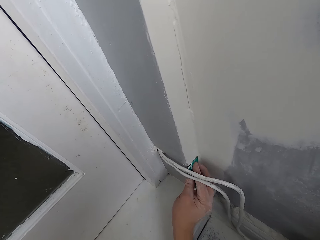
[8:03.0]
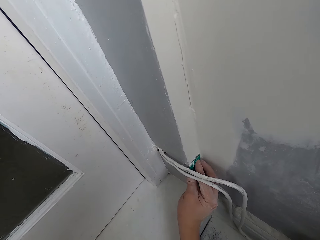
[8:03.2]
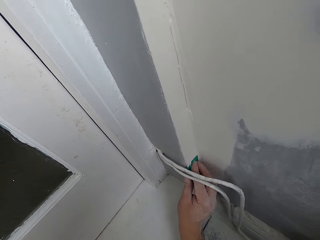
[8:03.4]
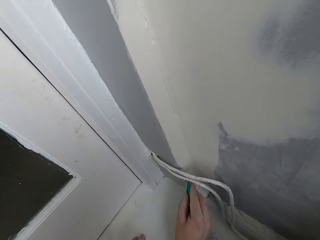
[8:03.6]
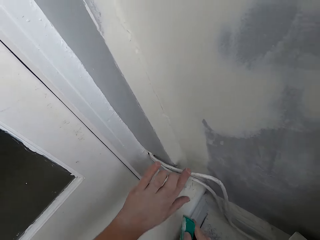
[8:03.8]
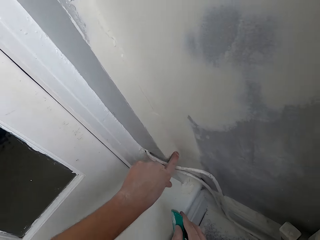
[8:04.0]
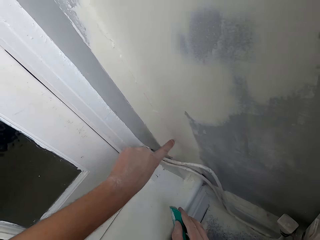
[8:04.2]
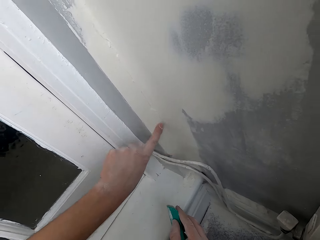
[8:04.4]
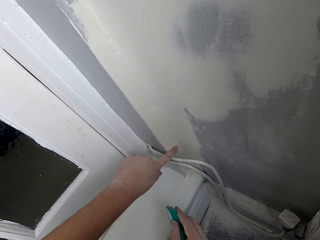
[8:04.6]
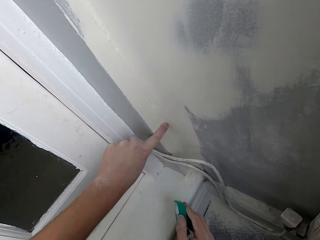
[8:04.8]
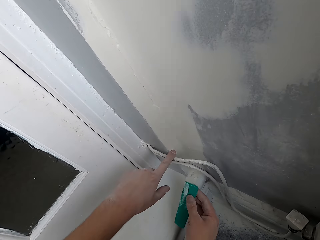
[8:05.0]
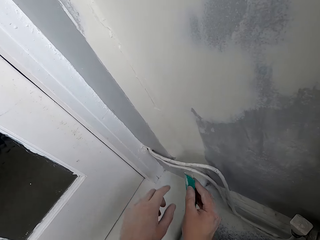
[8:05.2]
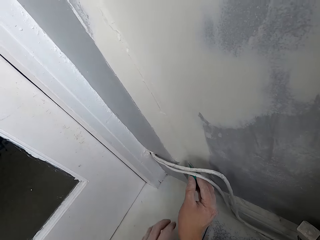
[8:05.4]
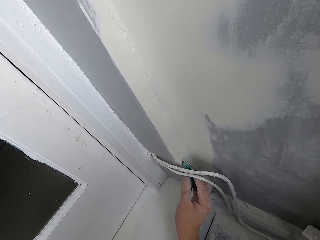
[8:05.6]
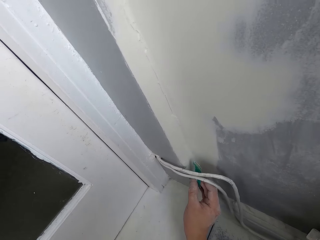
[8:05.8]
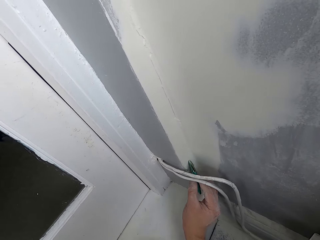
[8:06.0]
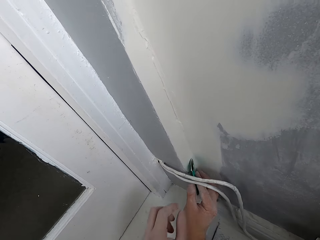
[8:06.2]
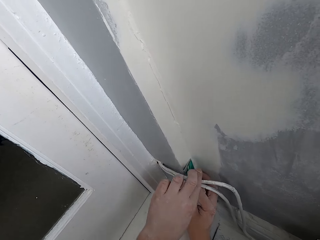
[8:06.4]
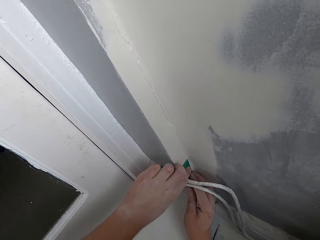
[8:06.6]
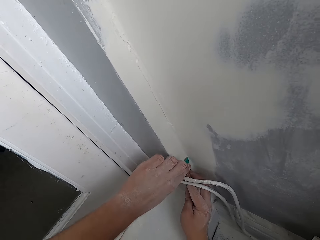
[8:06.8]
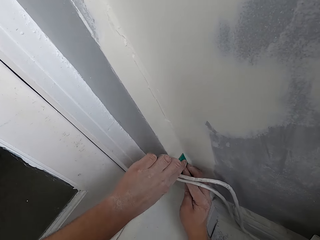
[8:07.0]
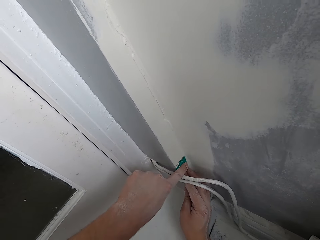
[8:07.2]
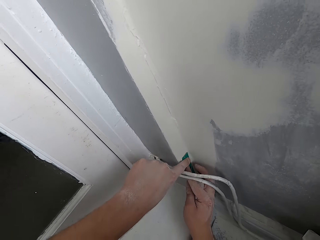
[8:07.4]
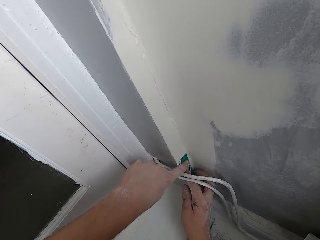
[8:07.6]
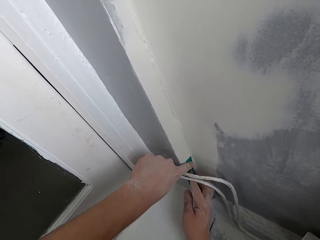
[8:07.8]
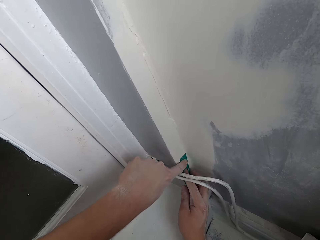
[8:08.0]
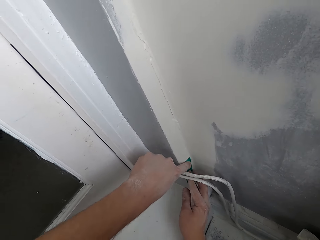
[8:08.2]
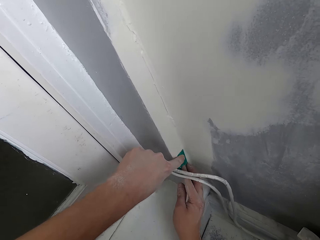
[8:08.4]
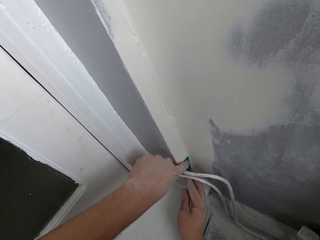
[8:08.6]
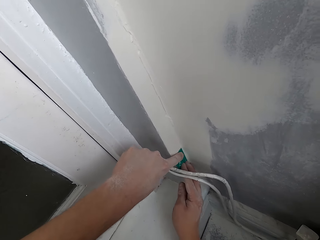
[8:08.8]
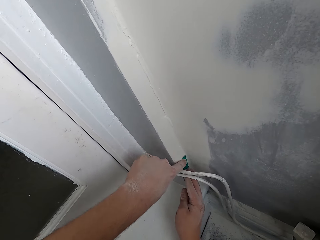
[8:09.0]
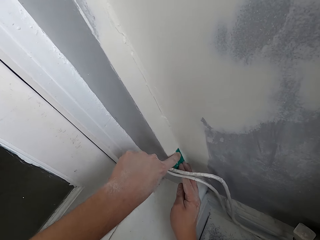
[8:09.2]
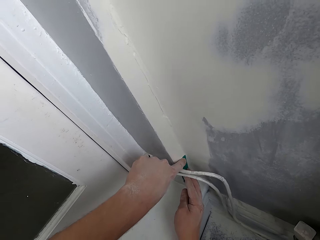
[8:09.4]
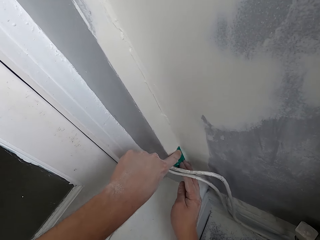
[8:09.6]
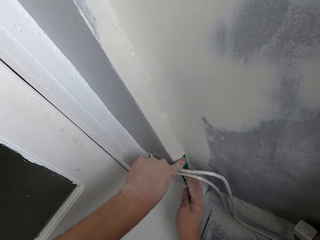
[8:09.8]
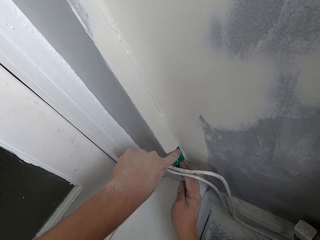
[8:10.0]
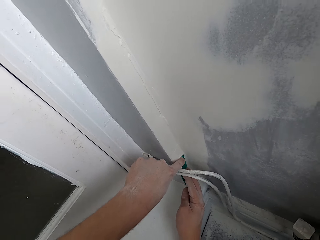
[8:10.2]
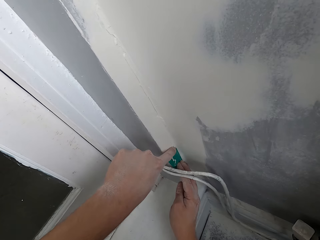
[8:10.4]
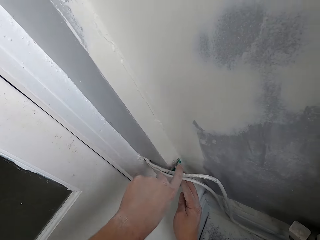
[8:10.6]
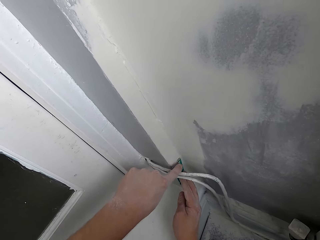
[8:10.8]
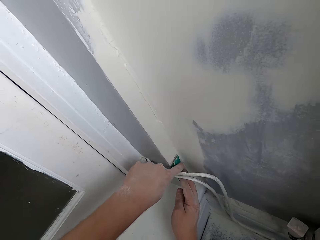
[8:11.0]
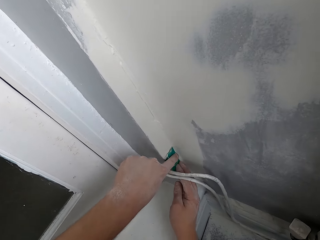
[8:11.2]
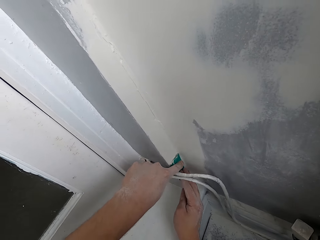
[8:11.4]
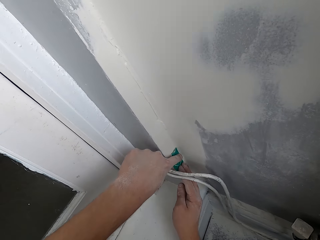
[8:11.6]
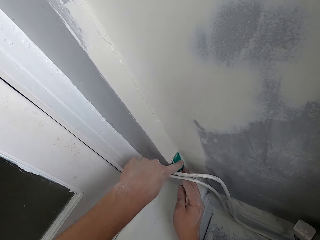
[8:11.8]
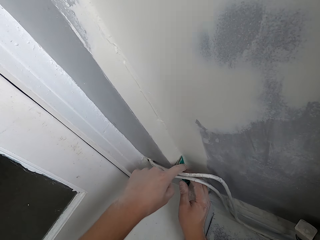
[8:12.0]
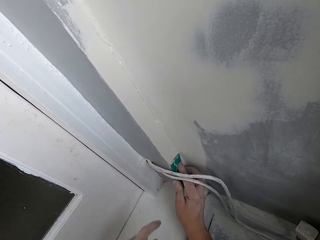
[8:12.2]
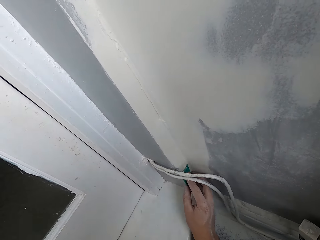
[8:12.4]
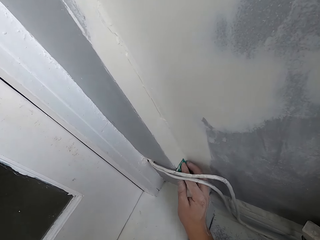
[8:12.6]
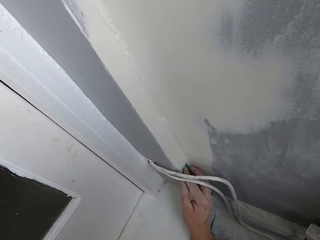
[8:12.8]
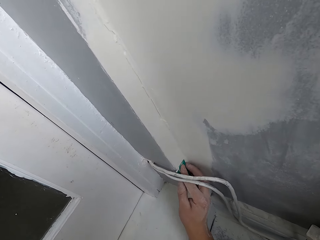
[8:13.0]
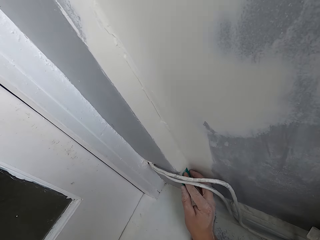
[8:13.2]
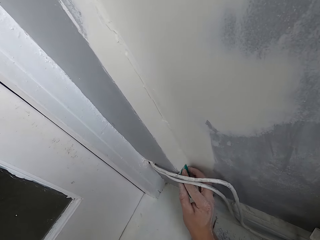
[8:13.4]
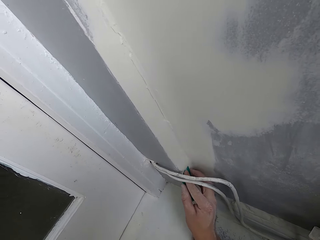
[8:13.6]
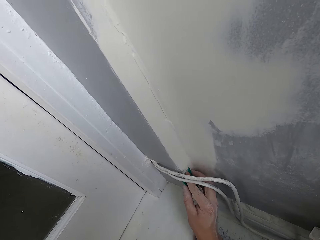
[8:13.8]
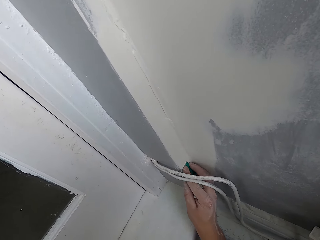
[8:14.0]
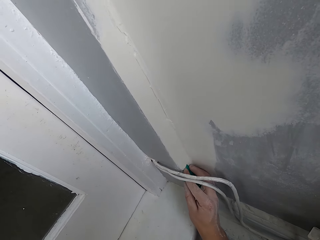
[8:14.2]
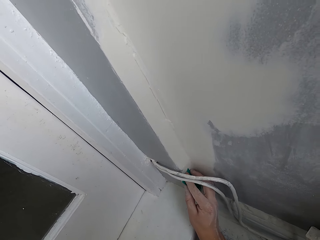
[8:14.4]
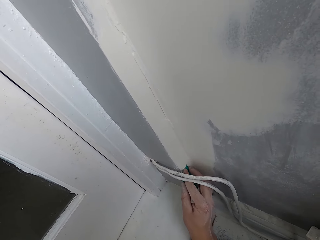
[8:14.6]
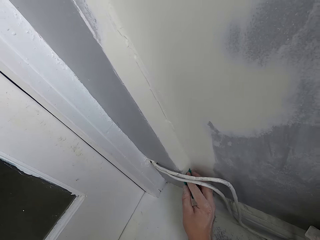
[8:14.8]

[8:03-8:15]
The camera wearer rubs the wall with a finger. They scrub the wall with a scrubber.

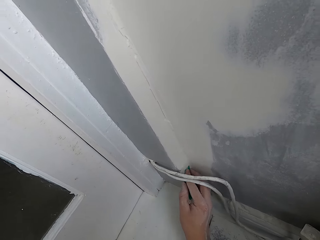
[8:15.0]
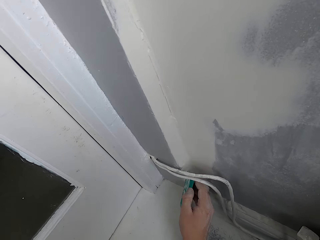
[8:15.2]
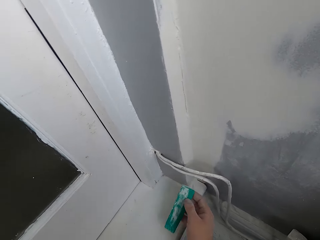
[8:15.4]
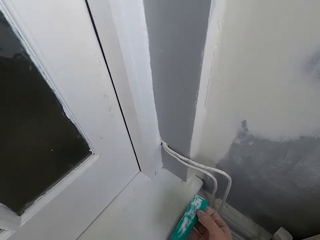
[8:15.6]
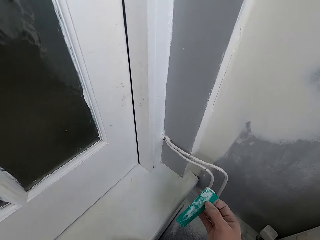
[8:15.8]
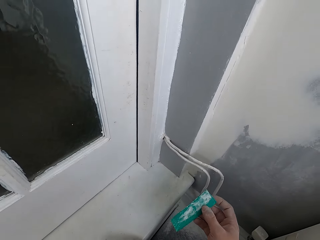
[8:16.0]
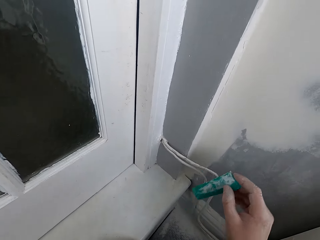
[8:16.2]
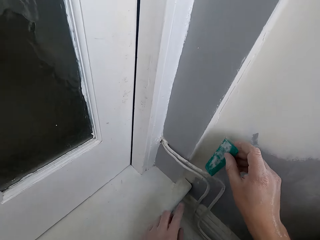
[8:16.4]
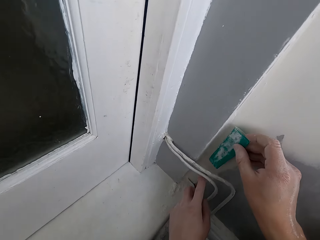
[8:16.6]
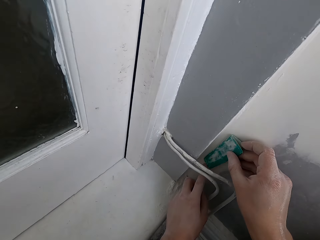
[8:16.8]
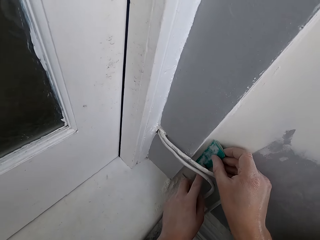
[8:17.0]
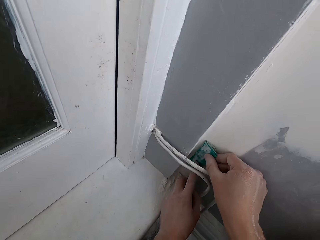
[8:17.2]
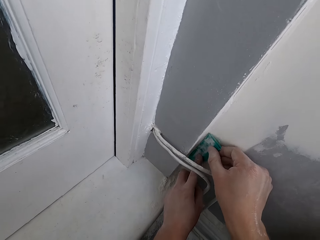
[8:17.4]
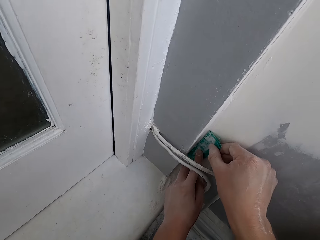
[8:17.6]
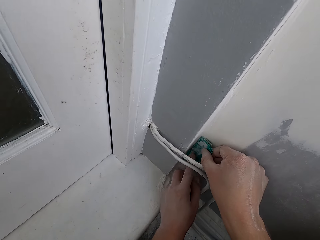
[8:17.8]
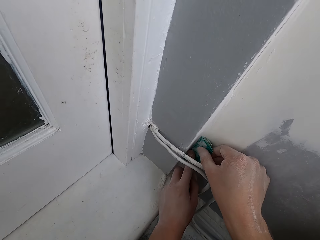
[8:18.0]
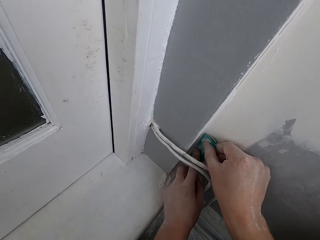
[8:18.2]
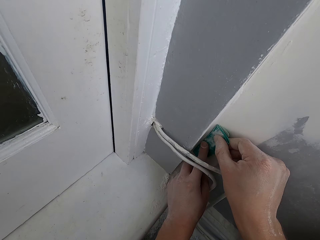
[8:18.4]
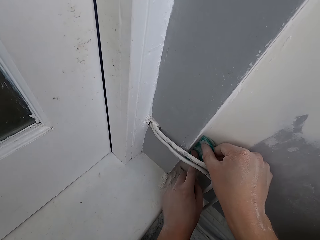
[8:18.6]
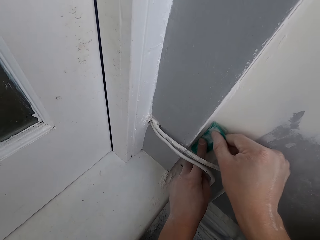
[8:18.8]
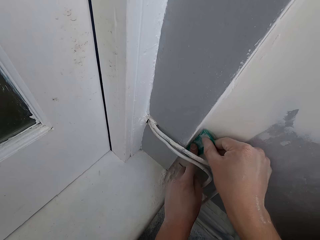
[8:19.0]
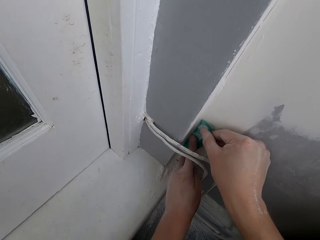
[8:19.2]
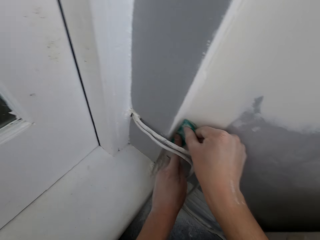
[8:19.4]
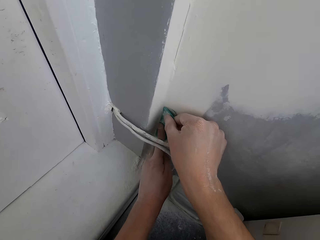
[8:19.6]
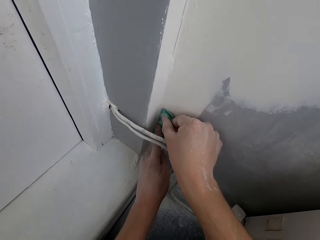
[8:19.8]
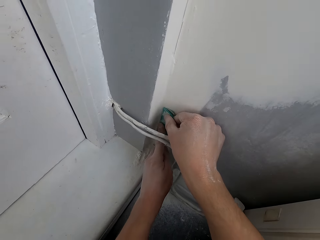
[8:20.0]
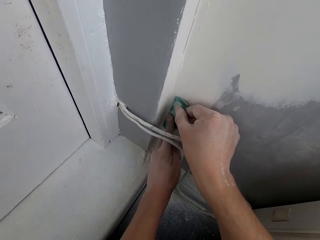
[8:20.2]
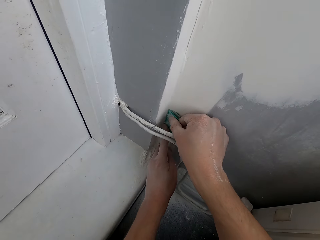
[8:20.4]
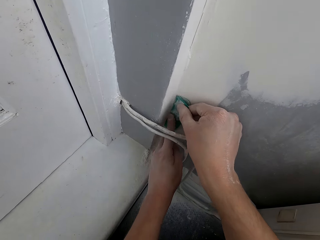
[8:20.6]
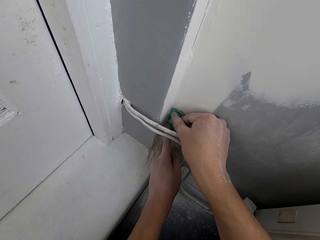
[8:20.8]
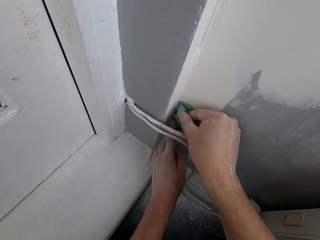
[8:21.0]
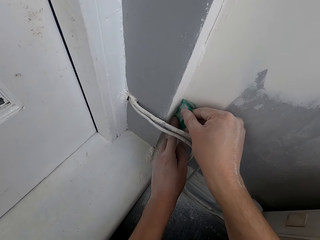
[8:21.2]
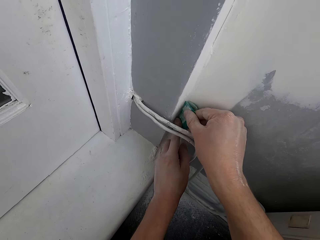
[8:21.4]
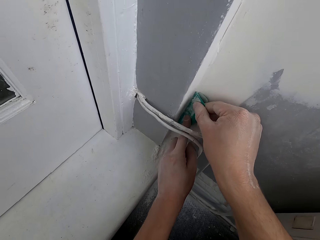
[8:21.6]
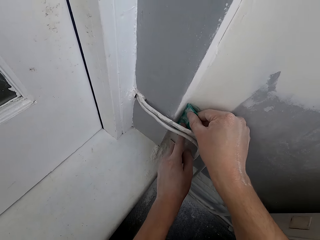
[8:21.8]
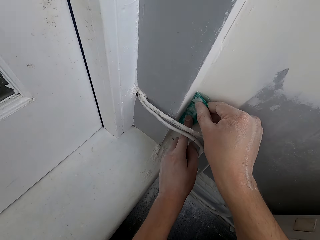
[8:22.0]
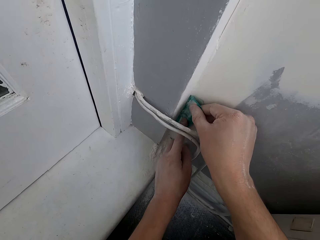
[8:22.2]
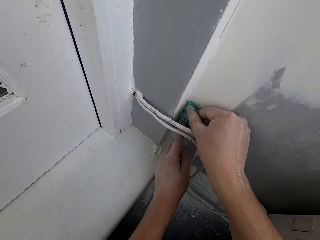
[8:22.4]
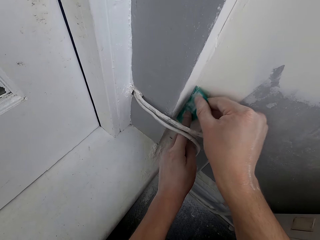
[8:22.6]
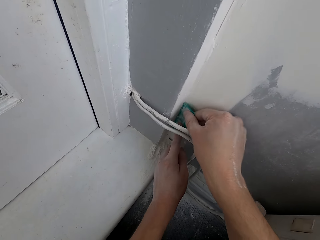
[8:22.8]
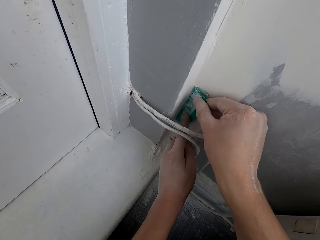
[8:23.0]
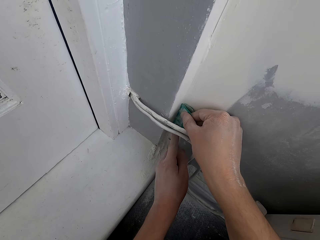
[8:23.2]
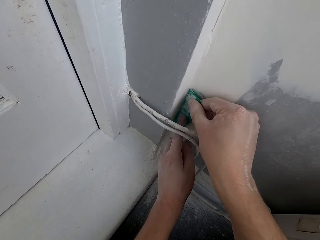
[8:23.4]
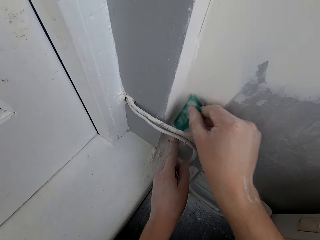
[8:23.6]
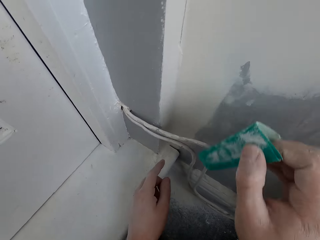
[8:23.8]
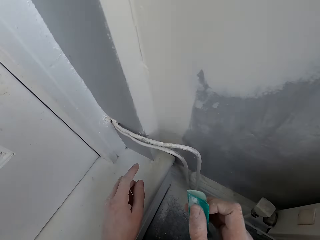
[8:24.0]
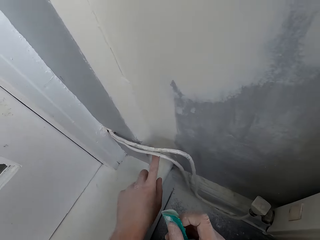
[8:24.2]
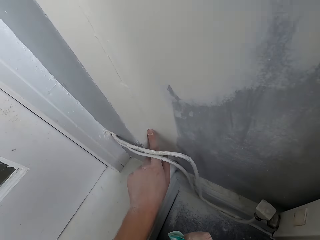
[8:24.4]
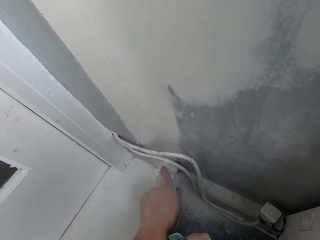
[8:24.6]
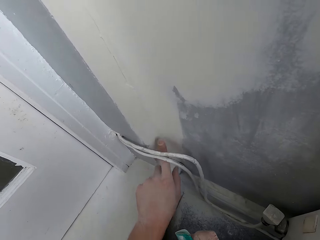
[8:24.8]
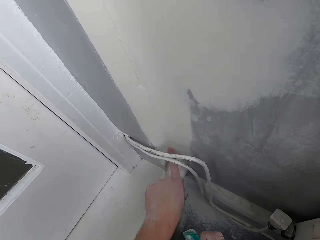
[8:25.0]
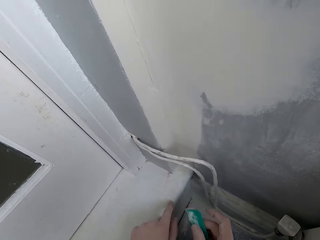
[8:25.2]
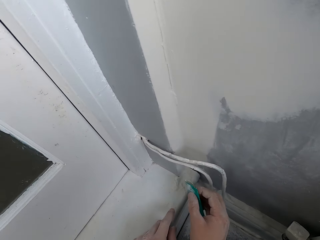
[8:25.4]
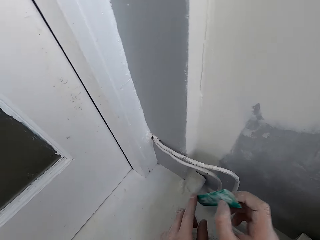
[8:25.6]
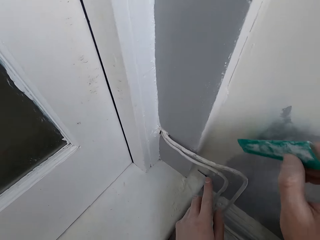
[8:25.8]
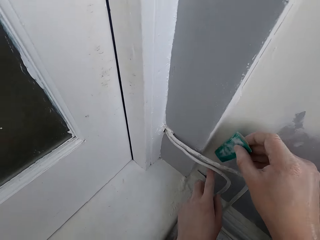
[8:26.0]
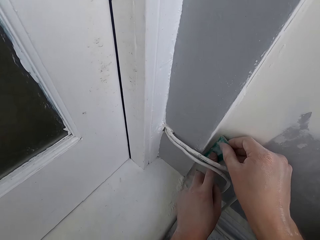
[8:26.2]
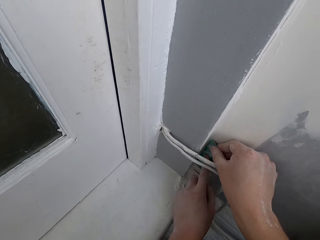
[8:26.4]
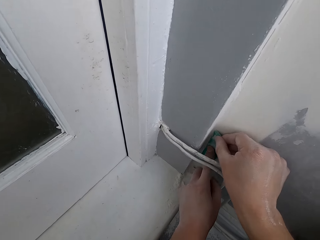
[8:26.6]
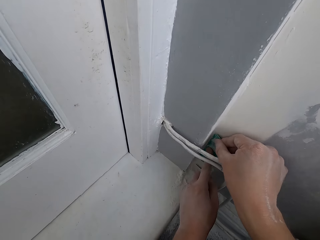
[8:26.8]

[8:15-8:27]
The camera wearer rubs the wall with a finger.
